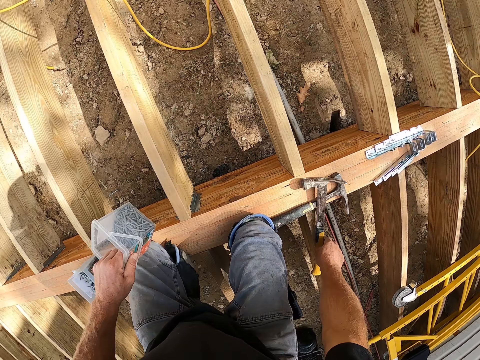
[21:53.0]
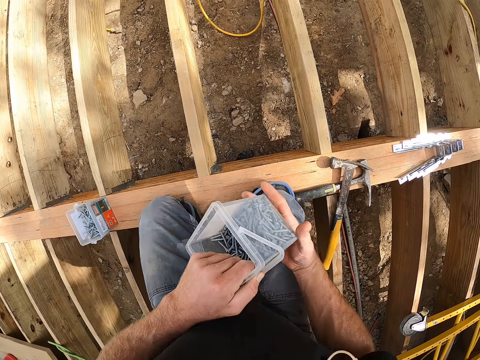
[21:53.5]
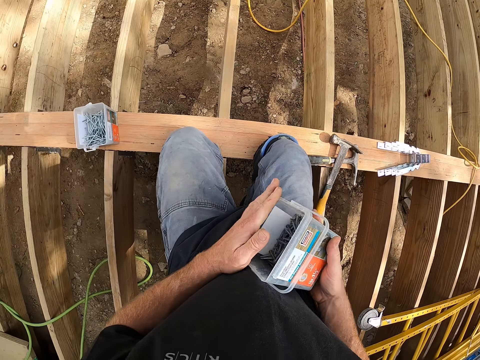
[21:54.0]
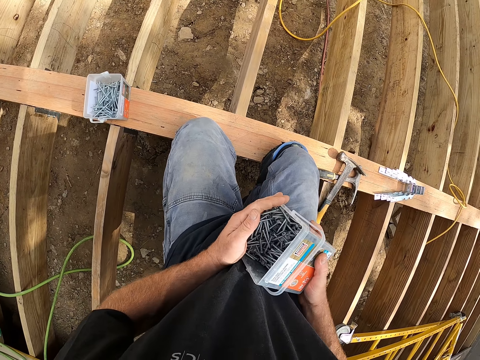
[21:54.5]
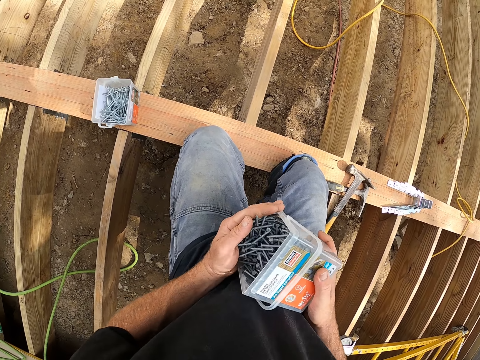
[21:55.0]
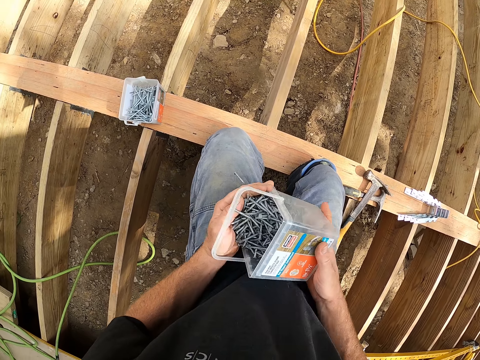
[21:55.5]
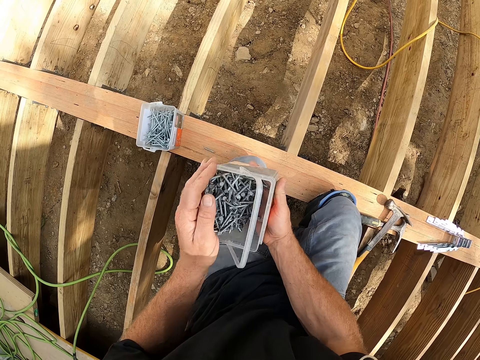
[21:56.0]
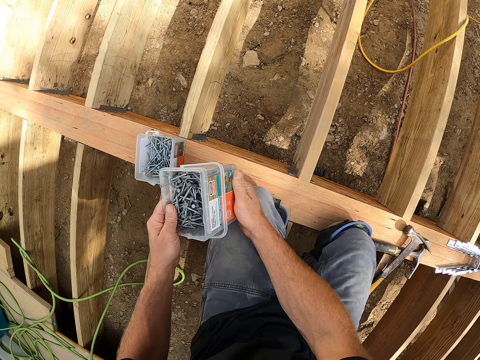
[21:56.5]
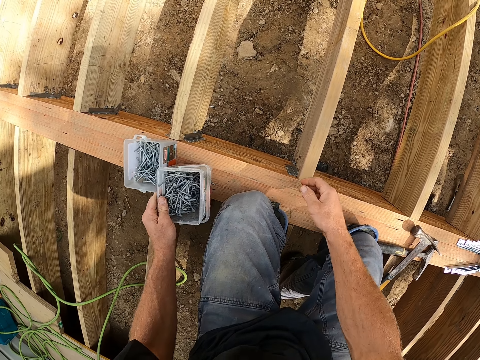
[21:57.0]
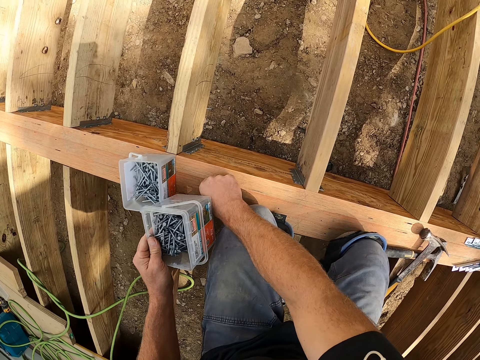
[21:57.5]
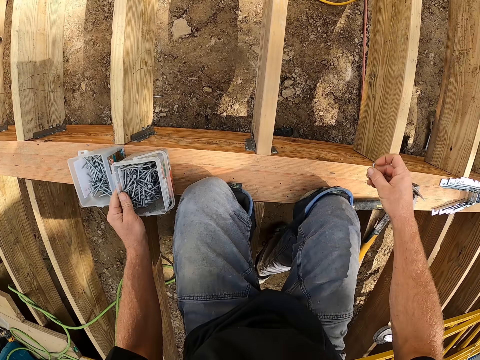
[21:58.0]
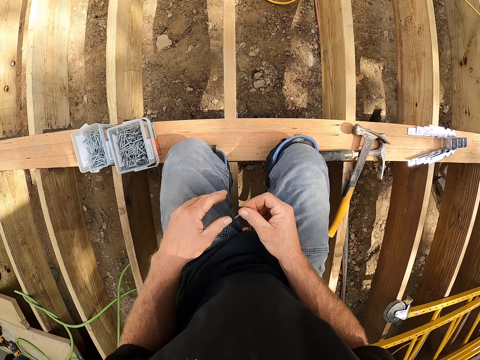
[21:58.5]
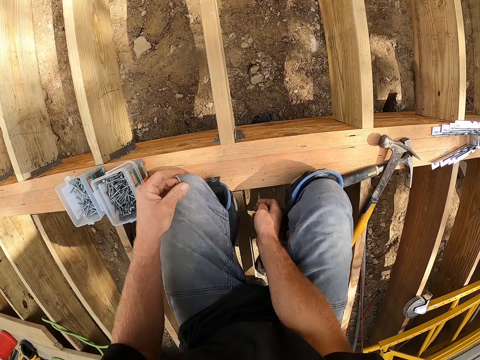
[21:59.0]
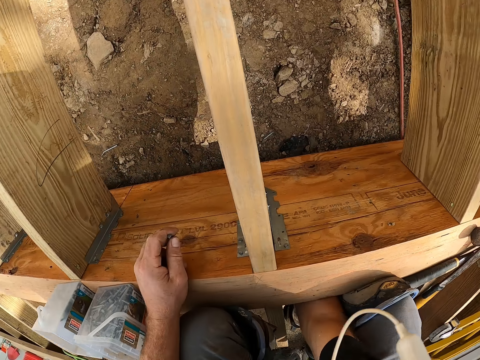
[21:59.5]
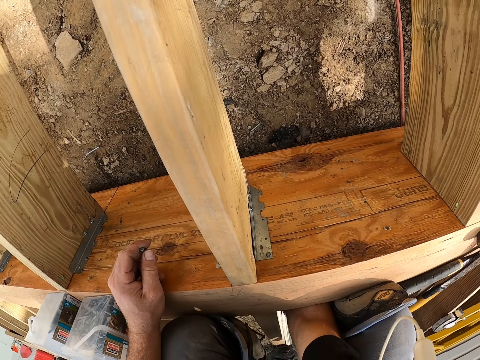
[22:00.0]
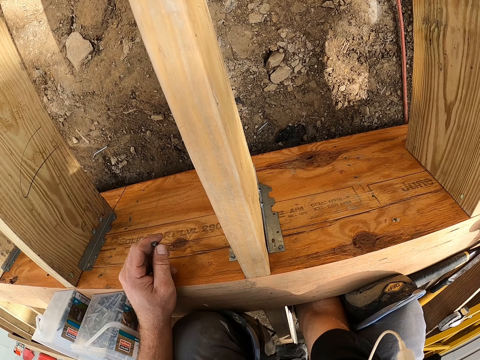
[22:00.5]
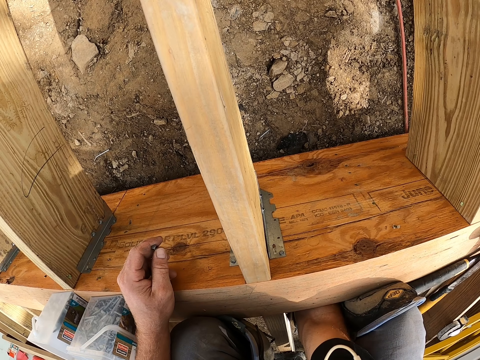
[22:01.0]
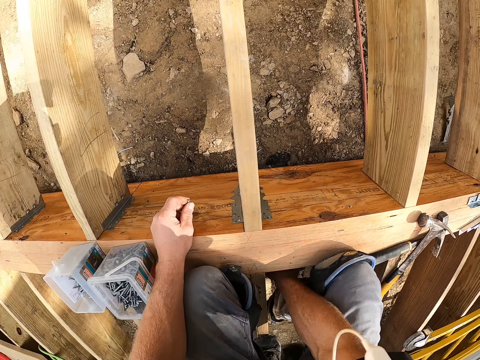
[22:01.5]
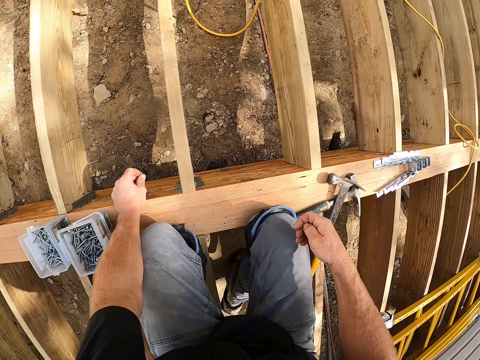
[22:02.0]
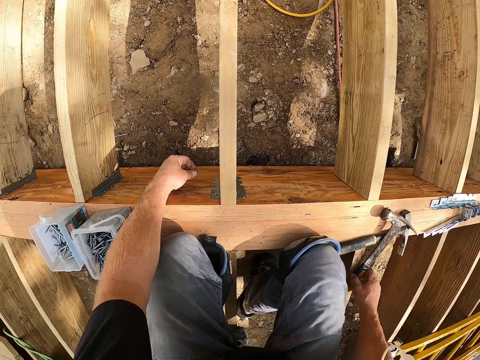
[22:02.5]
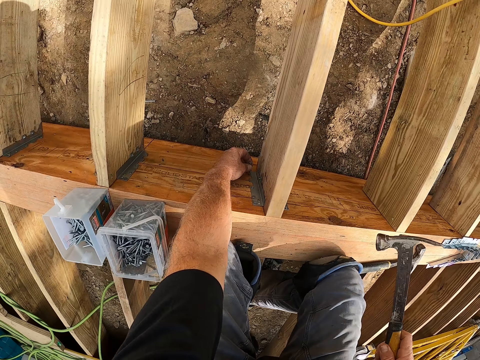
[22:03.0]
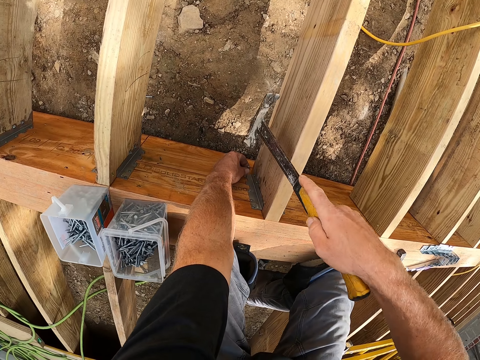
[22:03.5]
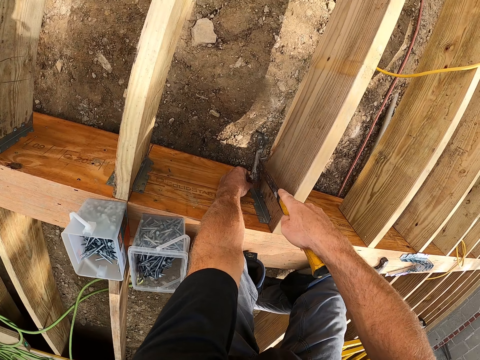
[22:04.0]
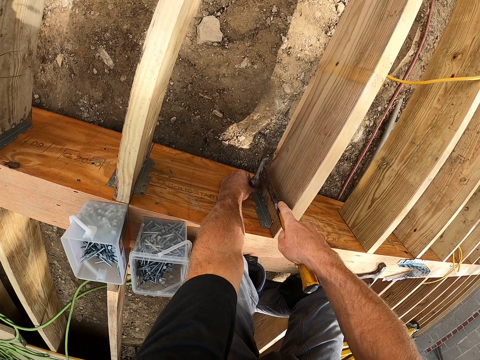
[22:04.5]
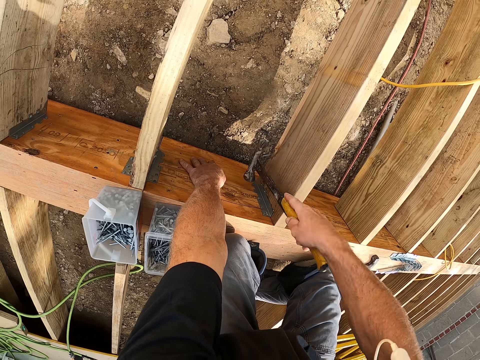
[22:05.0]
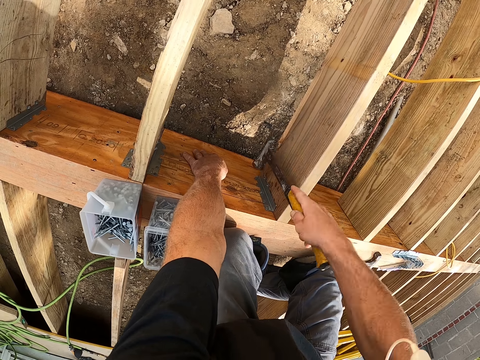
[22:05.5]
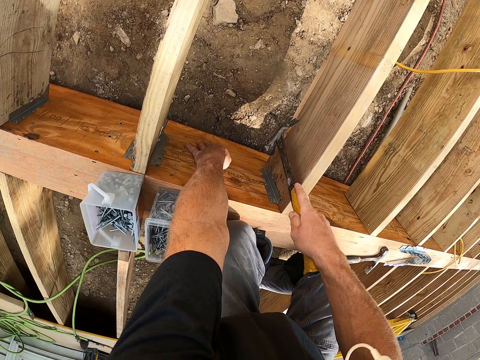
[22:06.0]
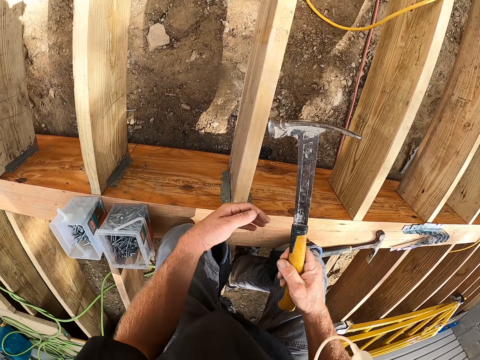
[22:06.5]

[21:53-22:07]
The camera wearer places the hammer on the timber. They pick the plastic tin. They drop the hammer. They place the container on the timber. They shake the nails. They drop the tin. They pick the nails. They take the hammer on the timber. They hammer the nail in the hinge.

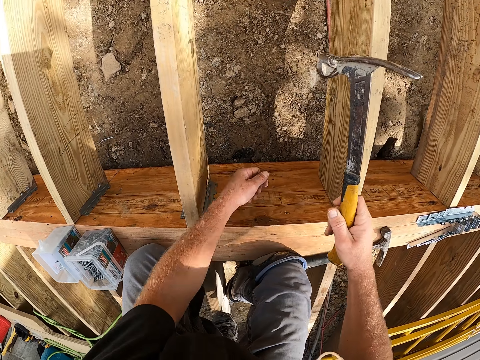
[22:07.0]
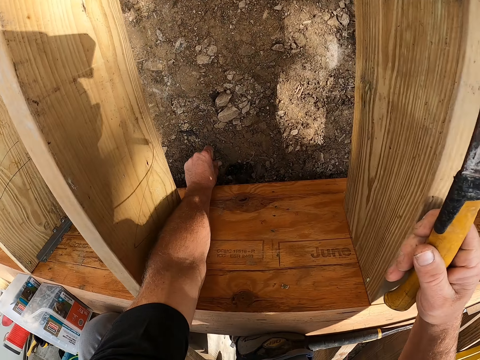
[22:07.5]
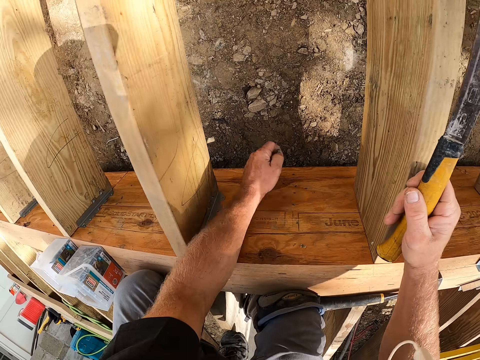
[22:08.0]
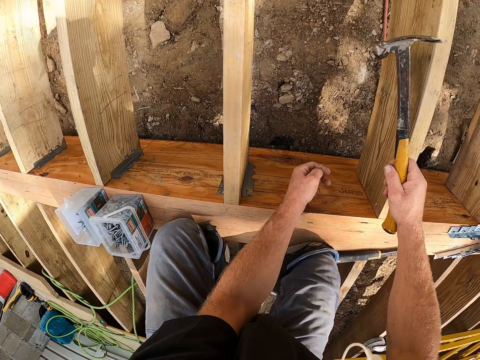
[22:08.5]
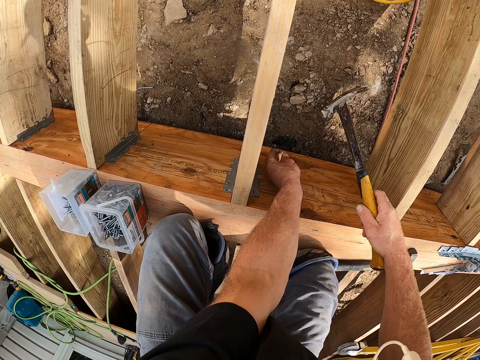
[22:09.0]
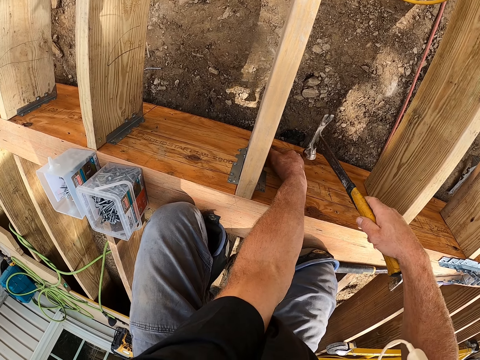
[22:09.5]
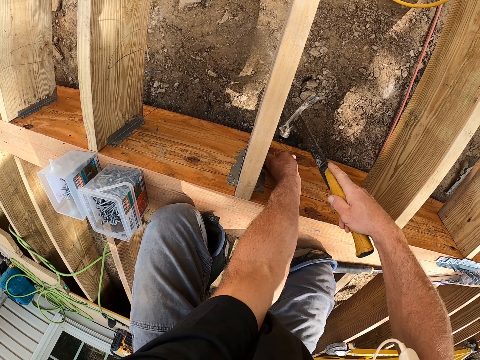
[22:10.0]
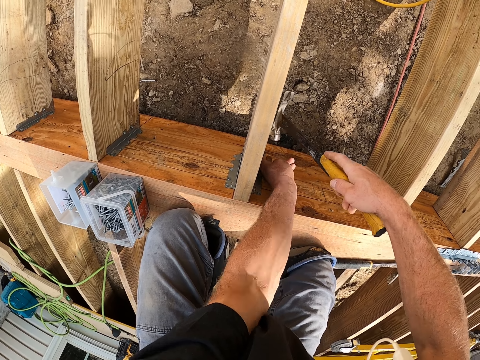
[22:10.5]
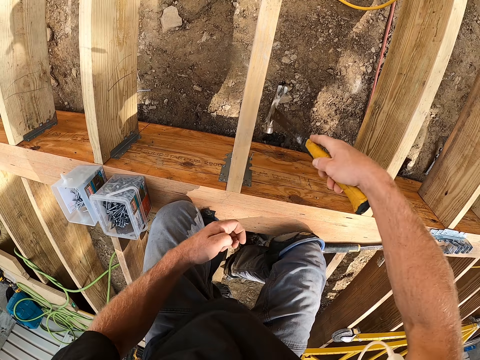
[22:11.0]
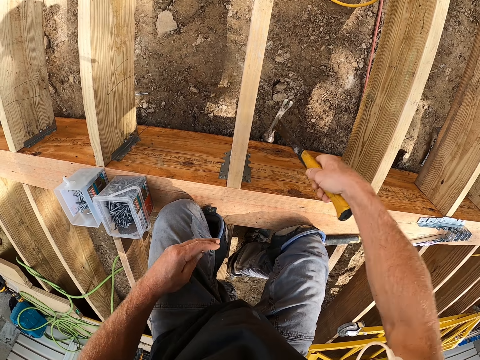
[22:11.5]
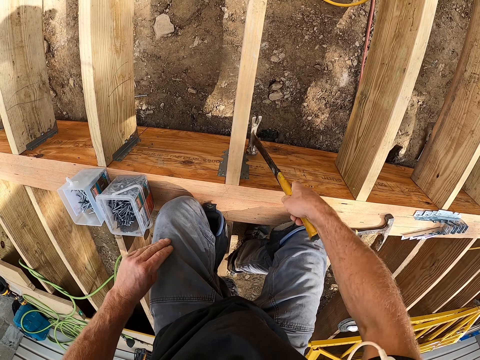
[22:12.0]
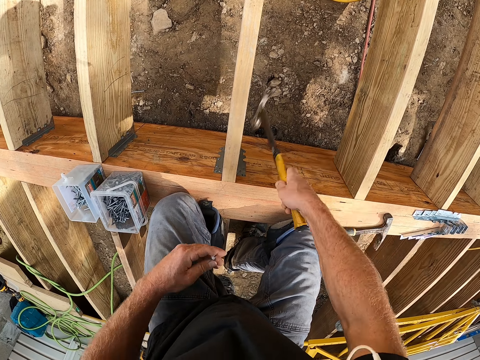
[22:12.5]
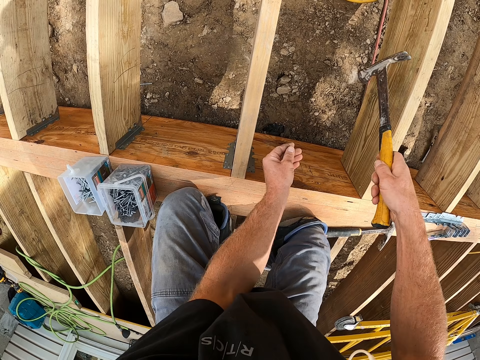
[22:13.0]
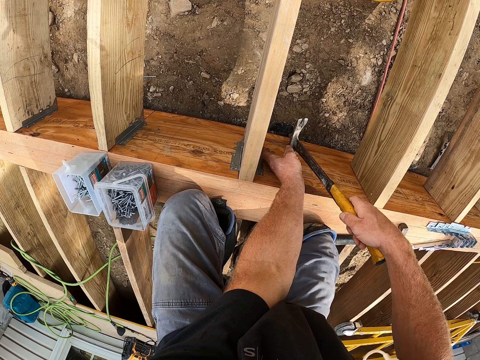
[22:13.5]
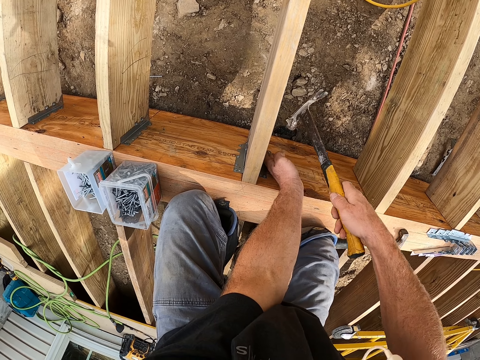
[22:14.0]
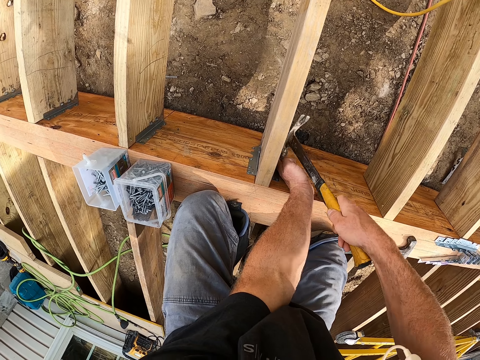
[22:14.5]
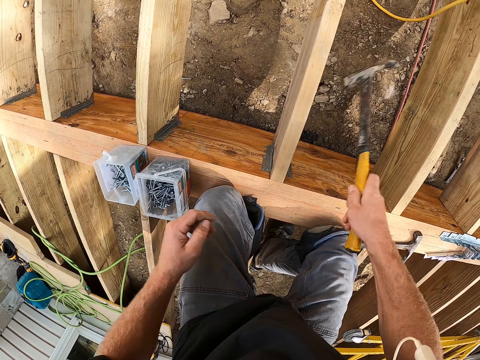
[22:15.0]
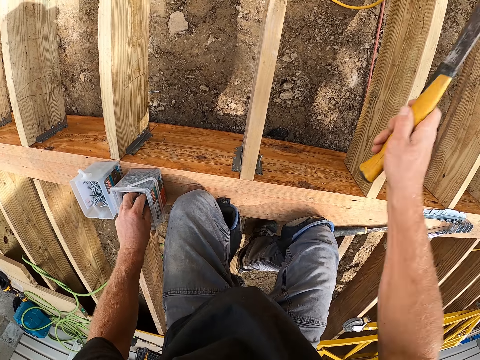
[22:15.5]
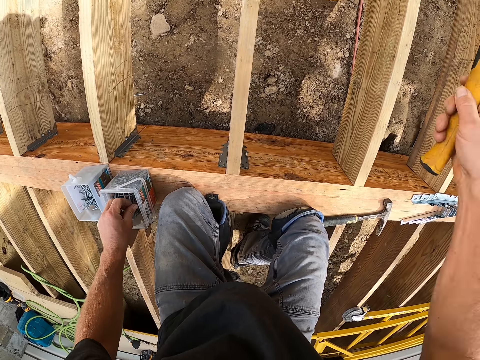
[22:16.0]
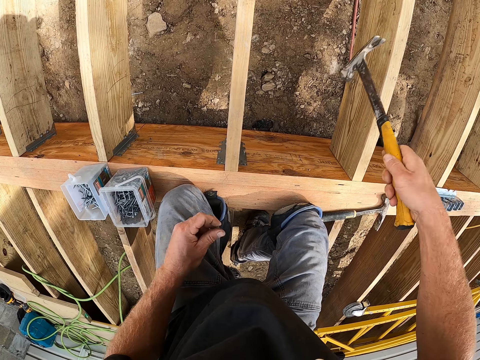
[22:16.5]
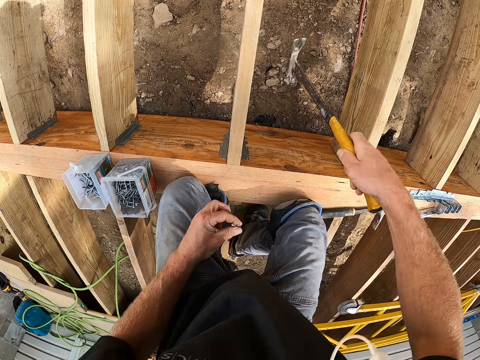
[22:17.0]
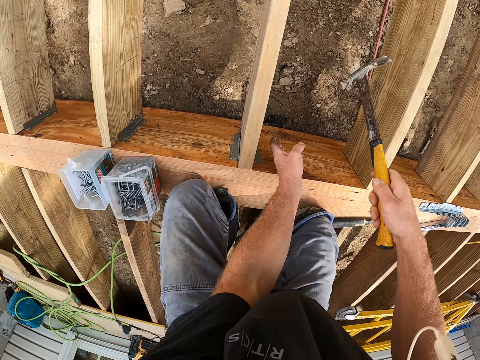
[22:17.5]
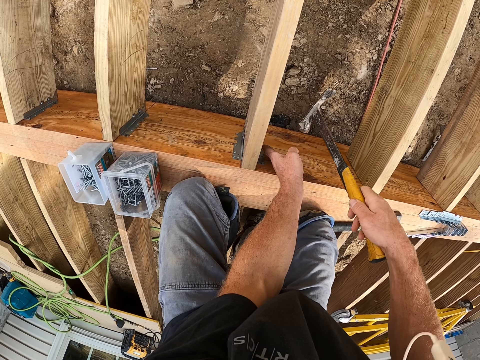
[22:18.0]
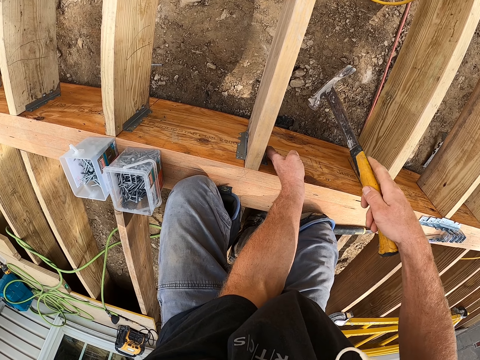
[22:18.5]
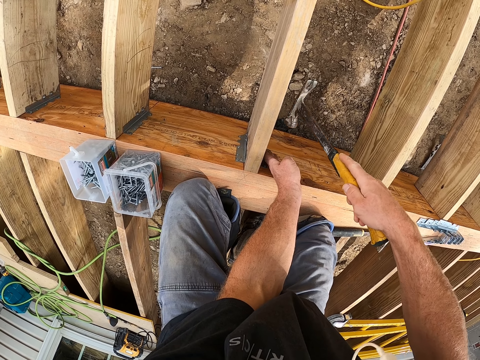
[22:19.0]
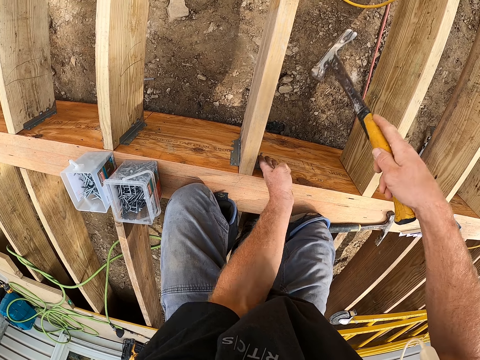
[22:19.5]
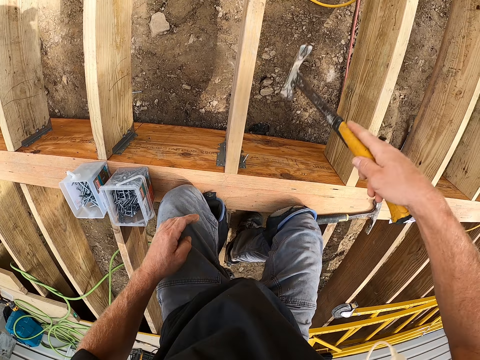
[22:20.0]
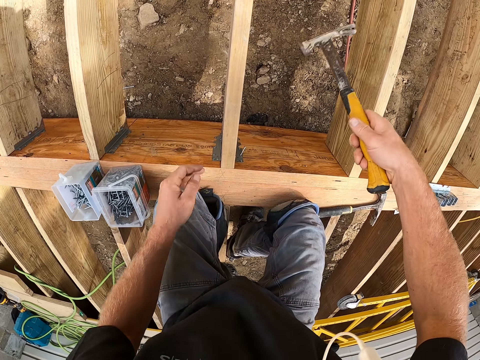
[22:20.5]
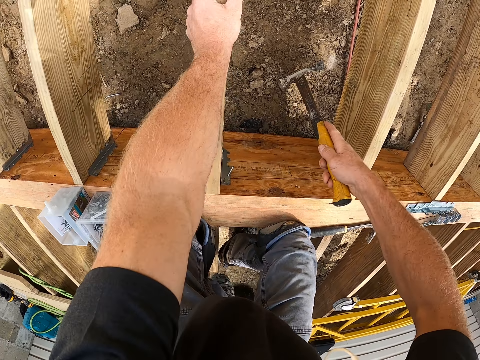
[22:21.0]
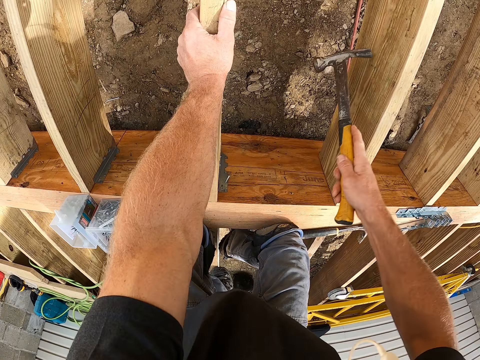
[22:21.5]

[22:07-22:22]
The camera wearer picks the nail. They hammer the nail in the hinge.
